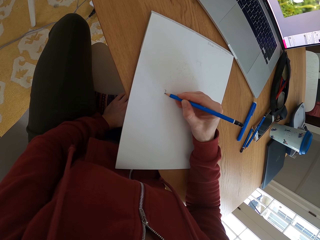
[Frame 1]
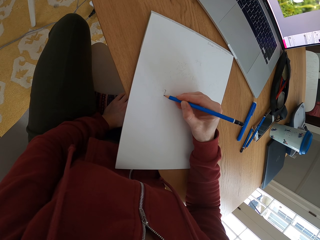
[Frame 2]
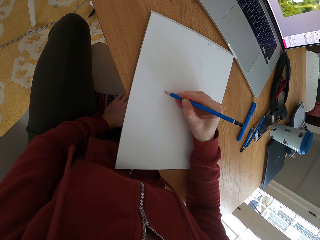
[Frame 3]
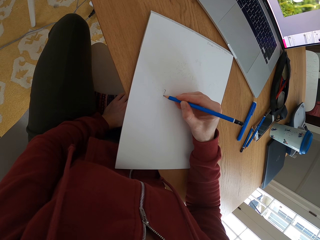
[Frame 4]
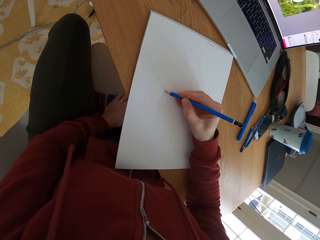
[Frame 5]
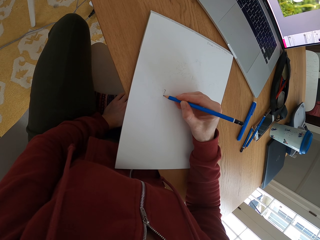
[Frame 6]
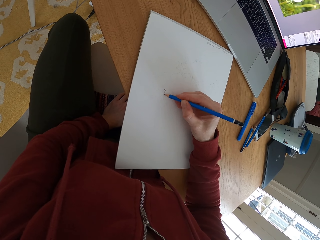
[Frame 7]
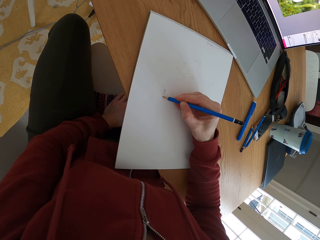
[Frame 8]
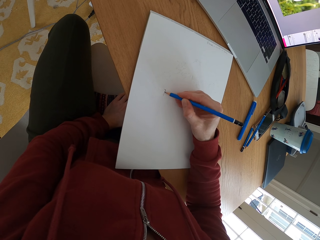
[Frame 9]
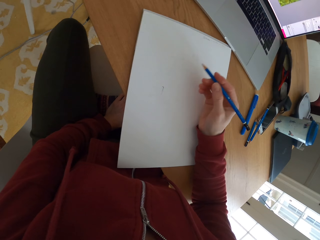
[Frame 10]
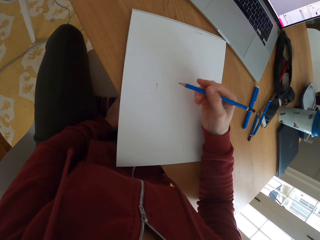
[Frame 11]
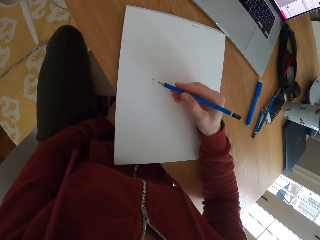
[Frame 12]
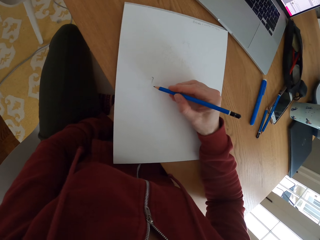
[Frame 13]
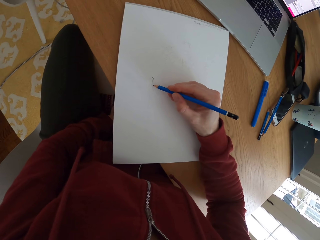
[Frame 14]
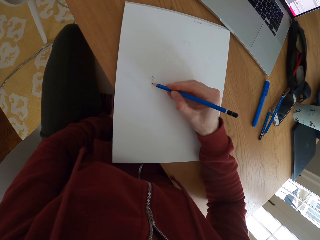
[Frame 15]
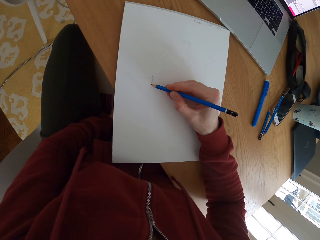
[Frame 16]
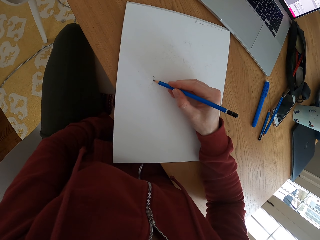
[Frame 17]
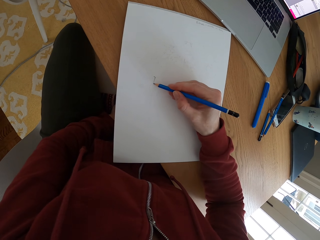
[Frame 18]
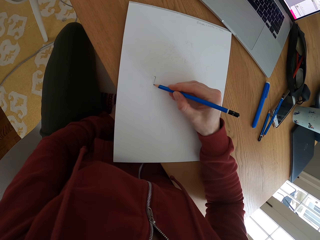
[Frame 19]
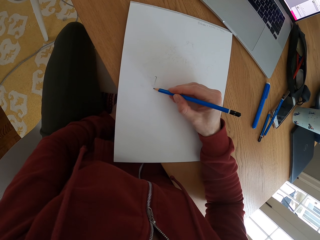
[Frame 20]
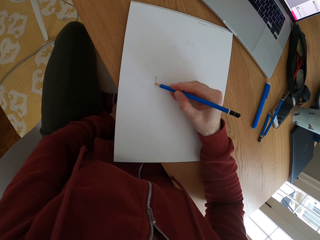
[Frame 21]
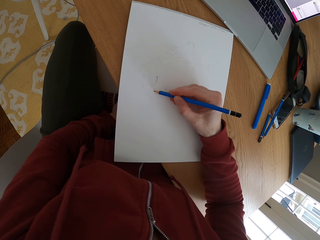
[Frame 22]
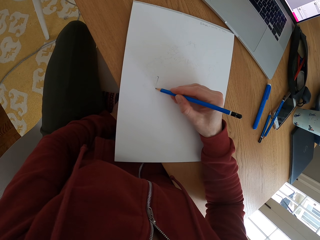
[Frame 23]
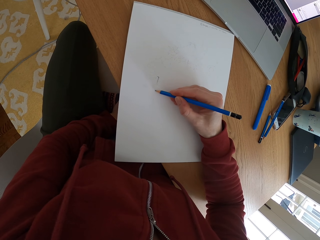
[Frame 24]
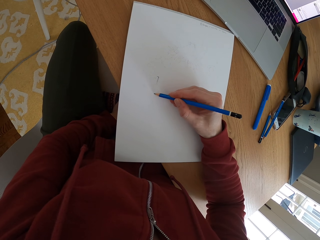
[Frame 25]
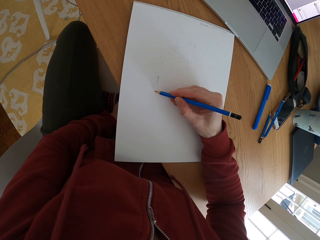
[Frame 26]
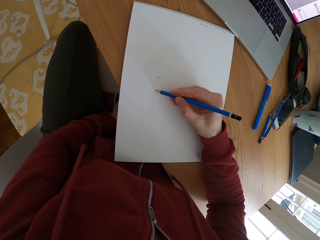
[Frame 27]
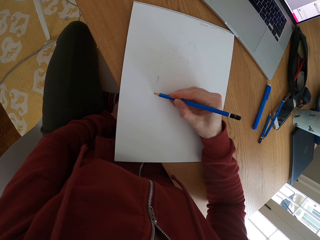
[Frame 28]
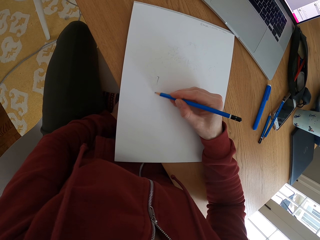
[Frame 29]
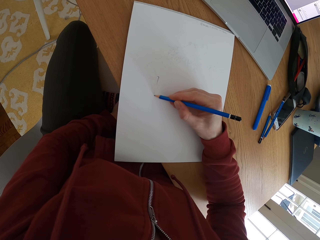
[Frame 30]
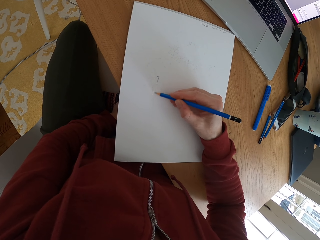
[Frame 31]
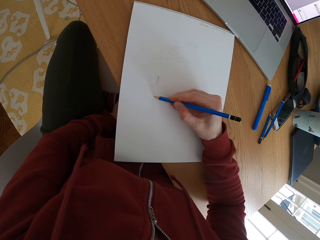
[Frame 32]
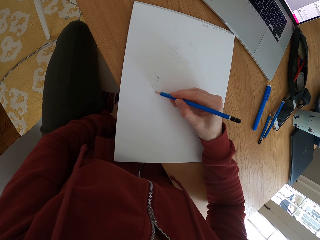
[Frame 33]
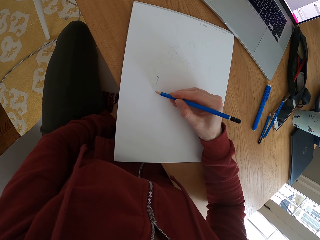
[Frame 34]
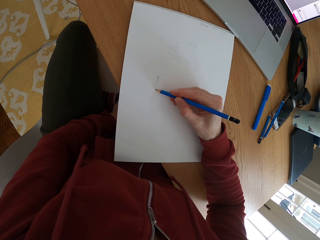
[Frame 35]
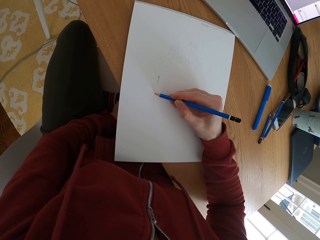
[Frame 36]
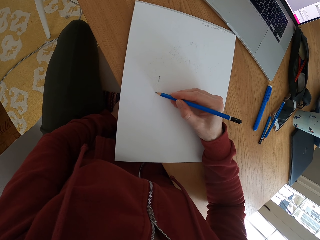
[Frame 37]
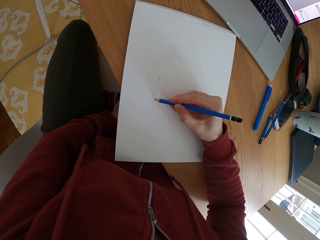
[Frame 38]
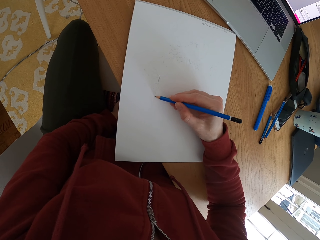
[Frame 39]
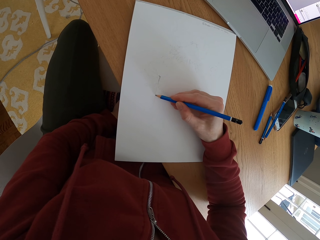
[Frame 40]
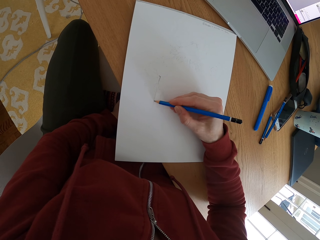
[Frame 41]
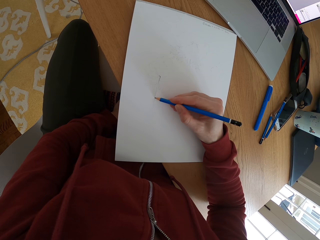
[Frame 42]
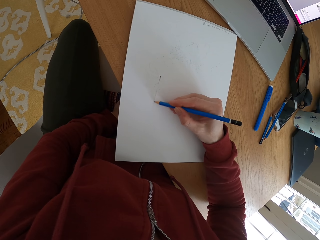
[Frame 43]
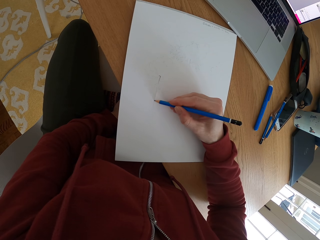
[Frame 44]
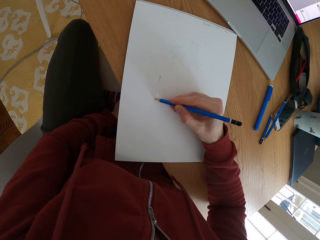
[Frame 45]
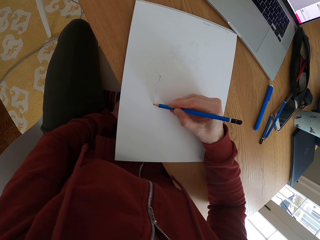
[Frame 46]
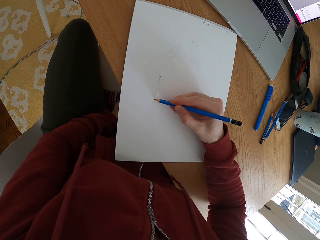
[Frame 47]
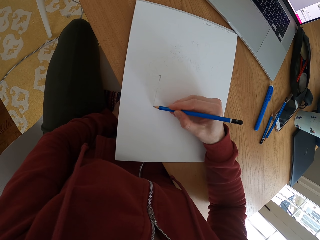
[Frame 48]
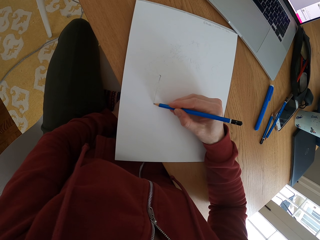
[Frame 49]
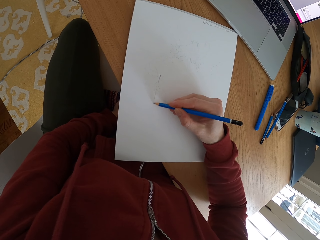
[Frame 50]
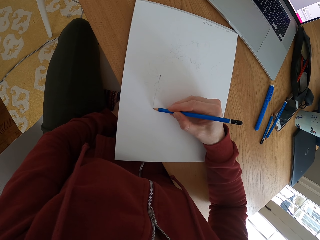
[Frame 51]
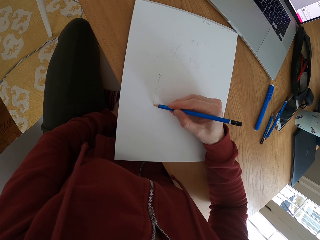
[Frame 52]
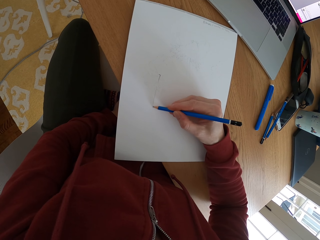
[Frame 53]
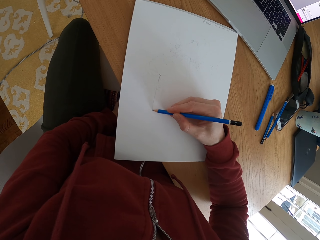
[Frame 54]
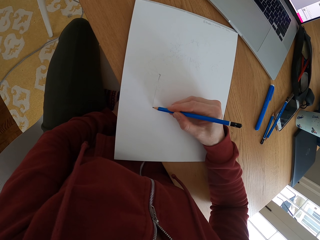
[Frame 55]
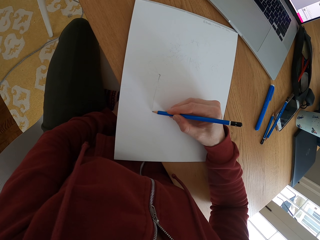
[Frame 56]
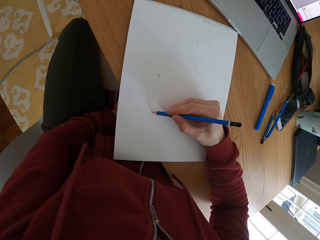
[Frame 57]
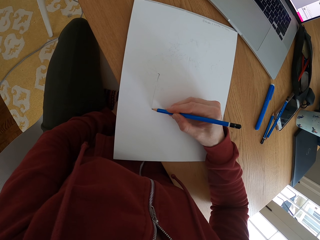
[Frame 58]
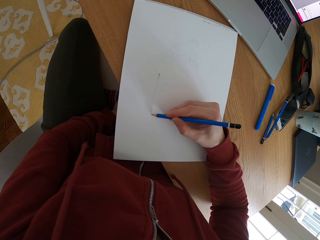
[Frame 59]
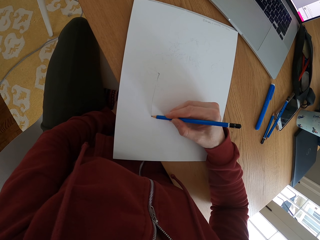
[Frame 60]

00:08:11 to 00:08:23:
The camera wearer stares at the sketch. They draw a sketch with the pencil.

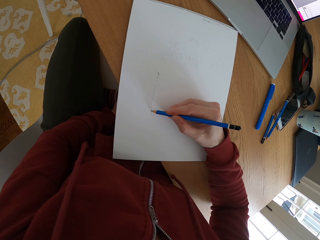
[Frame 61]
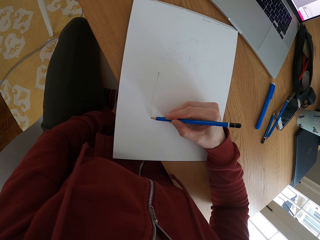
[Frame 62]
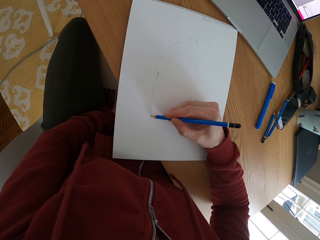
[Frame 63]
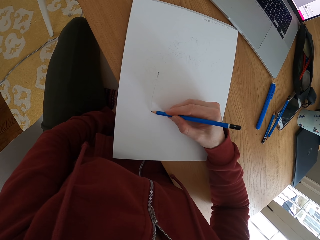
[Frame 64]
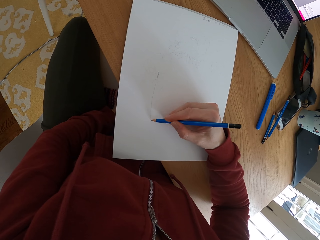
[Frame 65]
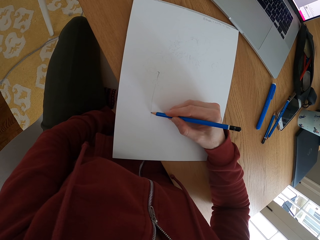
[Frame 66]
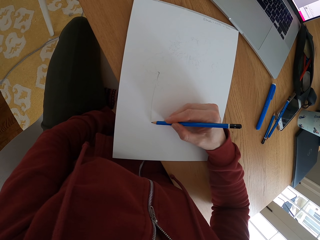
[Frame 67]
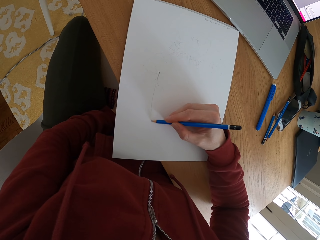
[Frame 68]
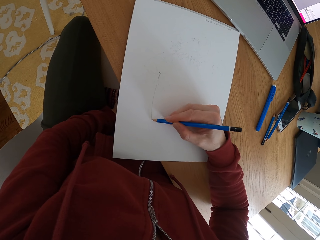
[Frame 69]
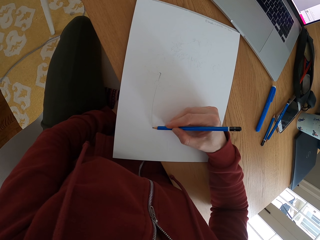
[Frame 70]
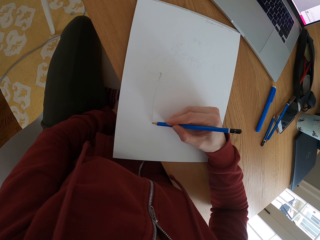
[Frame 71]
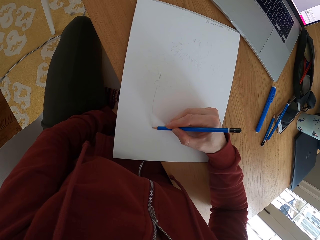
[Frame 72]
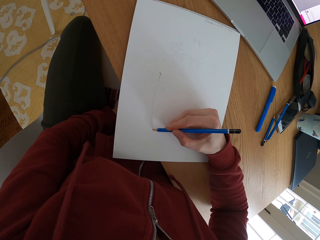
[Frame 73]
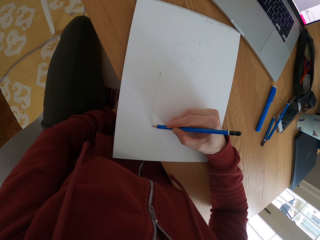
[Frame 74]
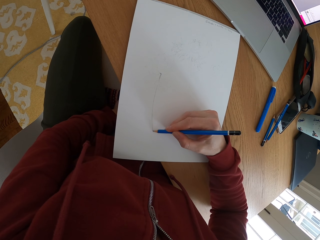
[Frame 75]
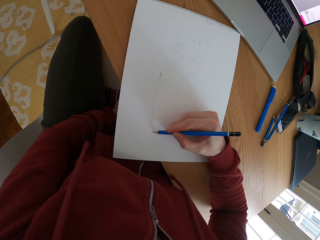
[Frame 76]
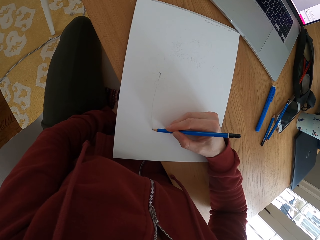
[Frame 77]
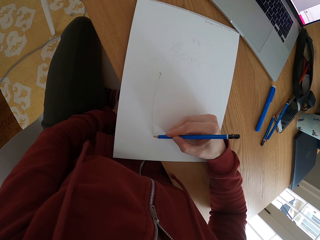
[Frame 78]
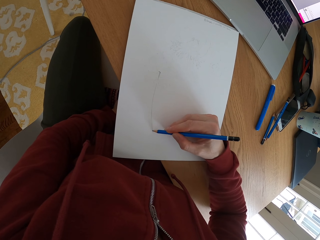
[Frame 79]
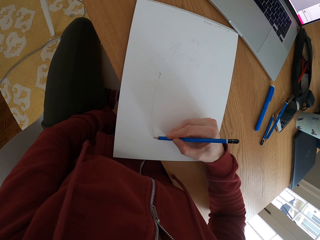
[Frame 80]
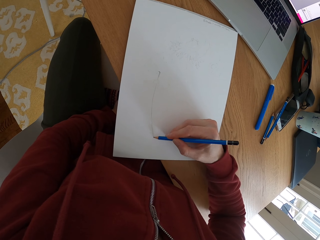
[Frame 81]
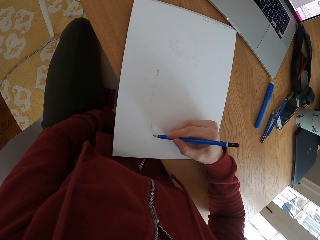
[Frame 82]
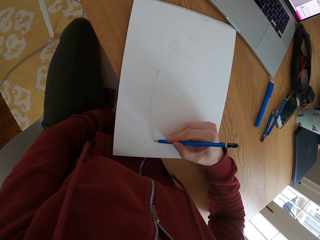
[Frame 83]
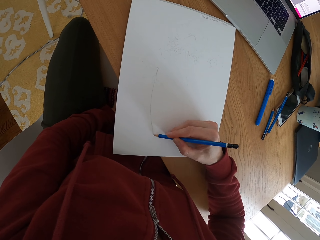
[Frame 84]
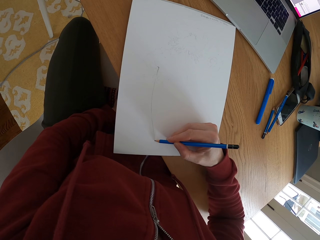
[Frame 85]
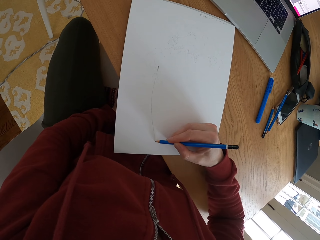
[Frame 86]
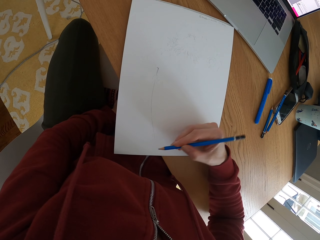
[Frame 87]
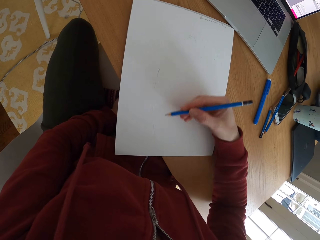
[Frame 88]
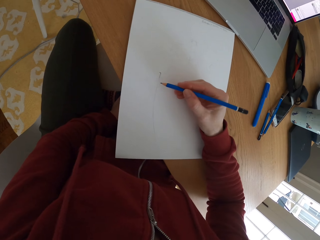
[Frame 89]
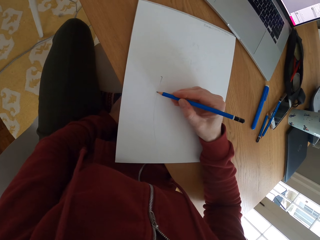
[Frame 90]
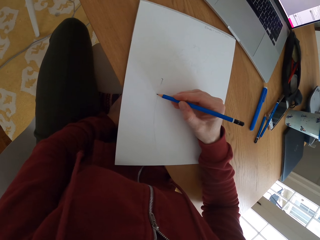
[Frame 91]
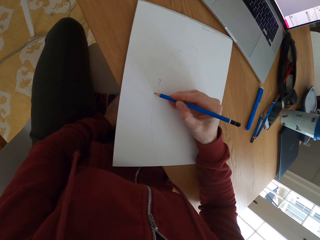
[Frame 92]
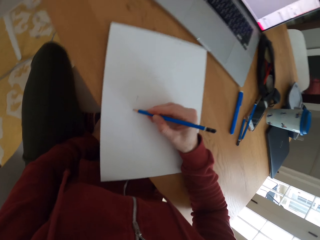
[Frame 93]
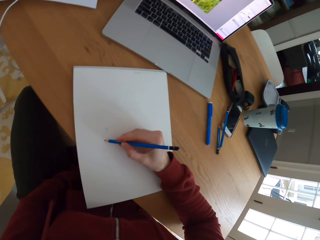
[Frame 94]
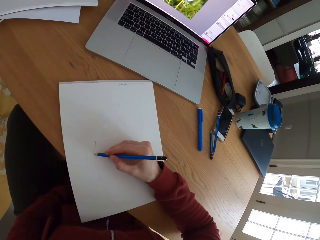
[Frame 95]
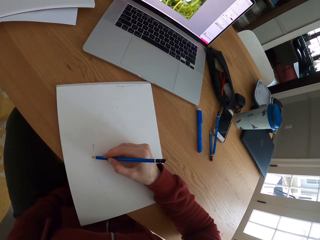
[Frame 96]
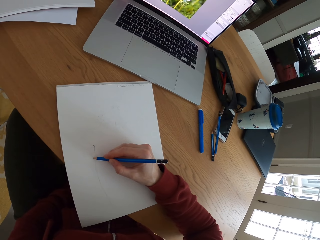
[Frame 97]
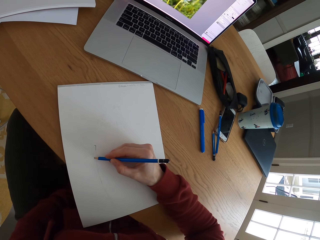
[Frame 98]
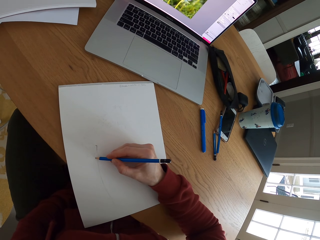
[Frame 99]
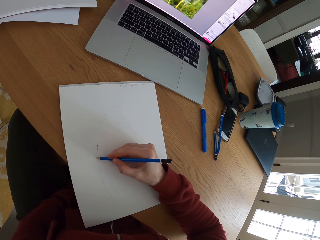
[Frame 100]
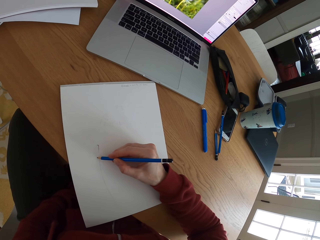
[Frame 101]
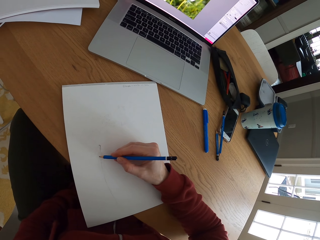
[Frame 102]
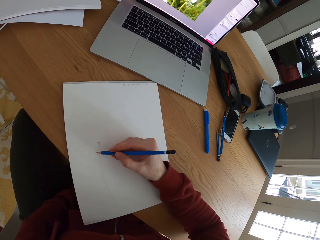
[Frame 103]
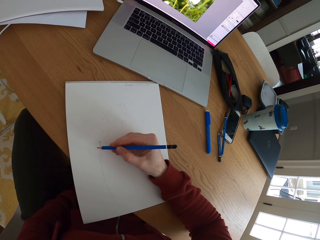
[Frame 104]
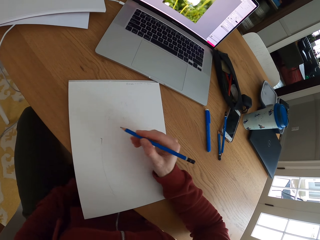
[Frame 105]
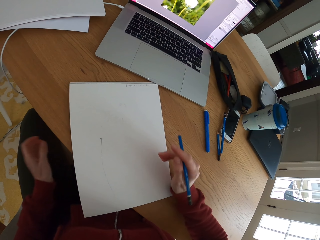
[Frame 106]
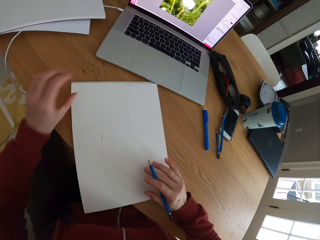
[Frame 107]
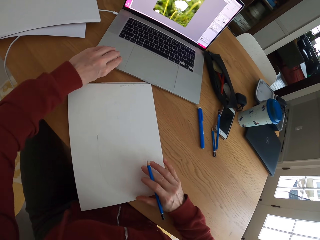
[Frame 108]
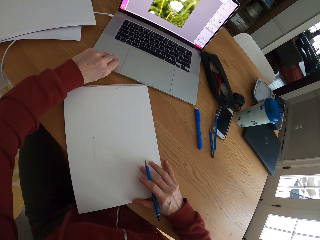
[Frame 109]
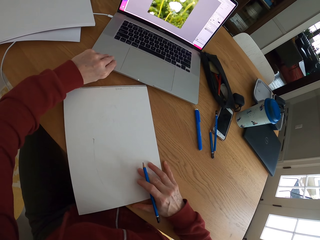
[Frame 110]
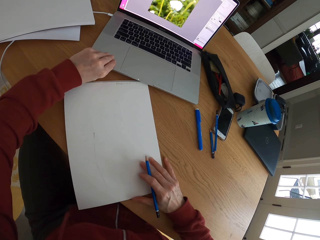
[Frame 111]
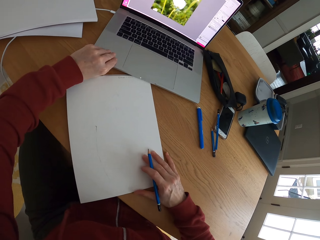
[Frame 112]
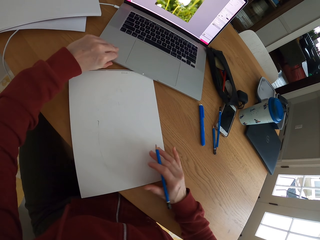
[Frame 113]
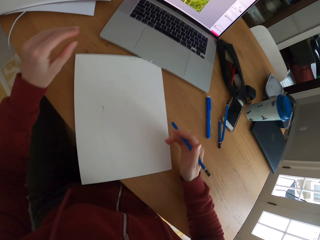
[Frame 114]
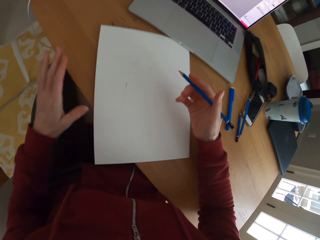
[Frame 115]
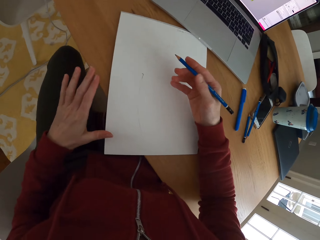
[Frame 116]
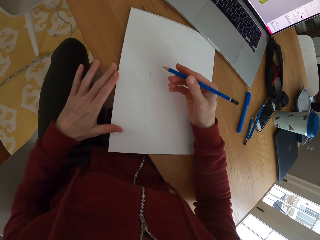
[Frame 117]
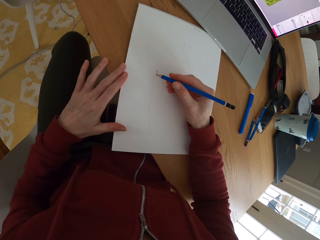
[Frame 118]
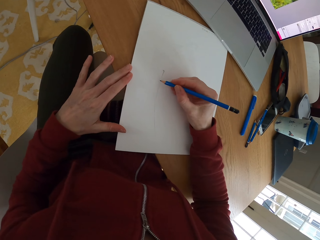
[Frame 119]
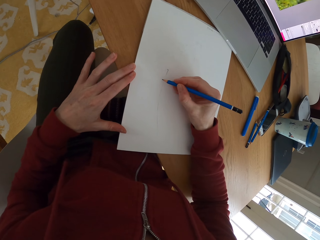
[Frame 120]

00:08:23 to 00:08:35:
The camera wearer stares at the laptop. They move the hand holding the pencil. They lift the laptop. They push the paper or drawing book forward. They place hands on the drawing book.
